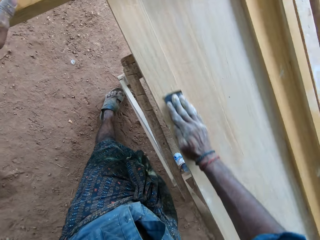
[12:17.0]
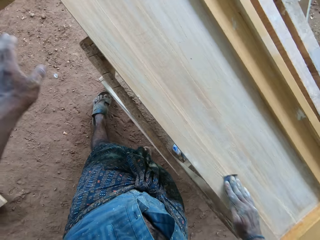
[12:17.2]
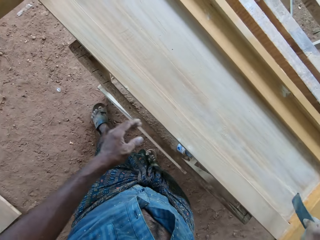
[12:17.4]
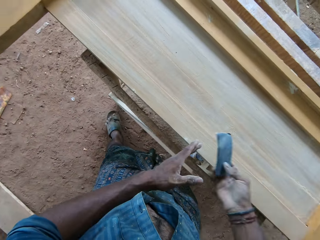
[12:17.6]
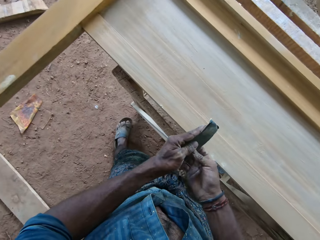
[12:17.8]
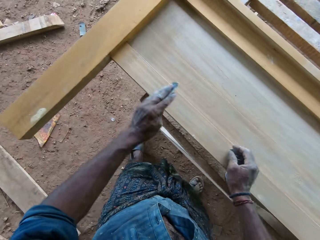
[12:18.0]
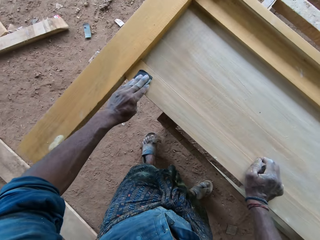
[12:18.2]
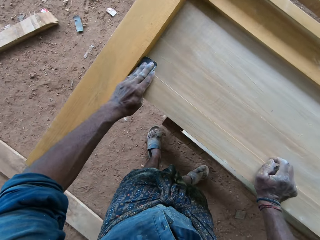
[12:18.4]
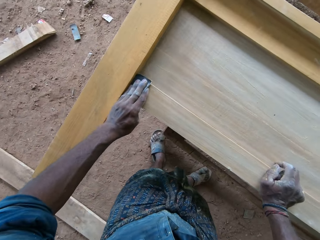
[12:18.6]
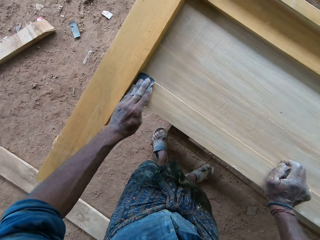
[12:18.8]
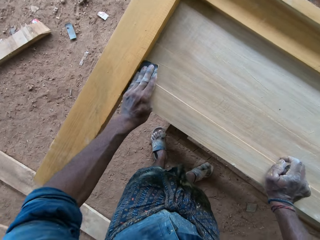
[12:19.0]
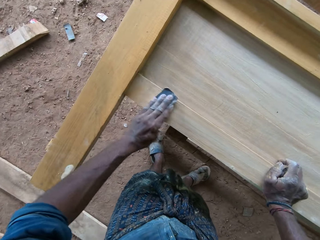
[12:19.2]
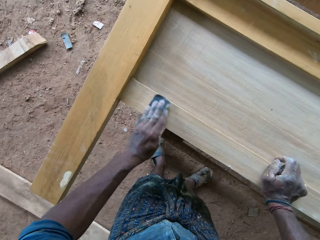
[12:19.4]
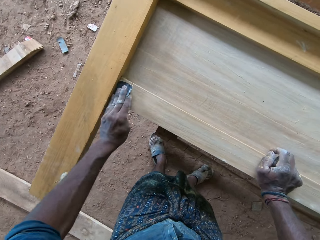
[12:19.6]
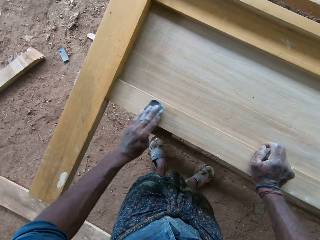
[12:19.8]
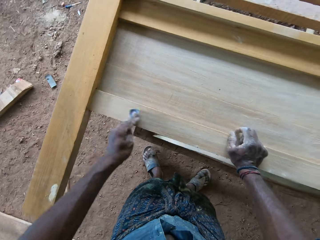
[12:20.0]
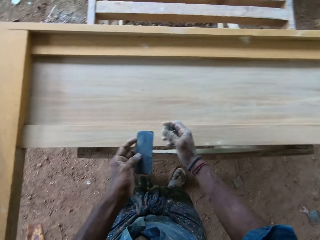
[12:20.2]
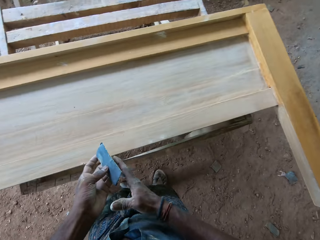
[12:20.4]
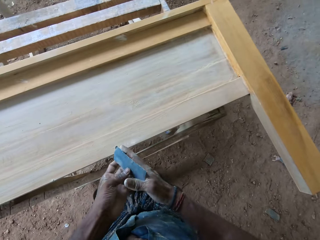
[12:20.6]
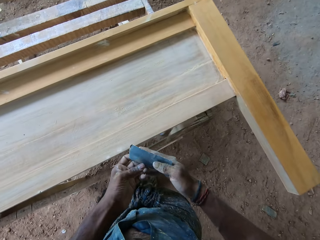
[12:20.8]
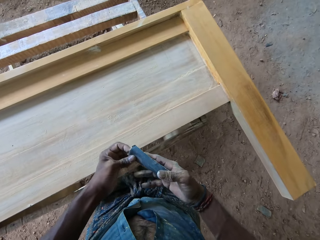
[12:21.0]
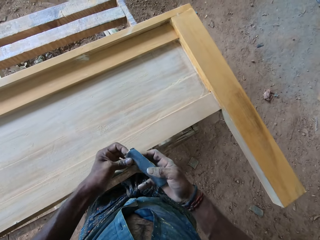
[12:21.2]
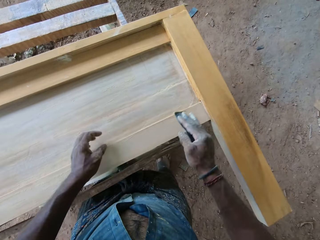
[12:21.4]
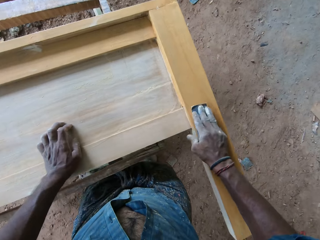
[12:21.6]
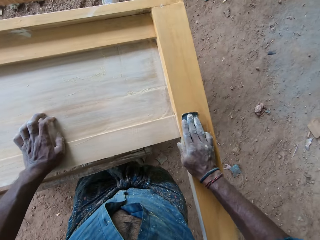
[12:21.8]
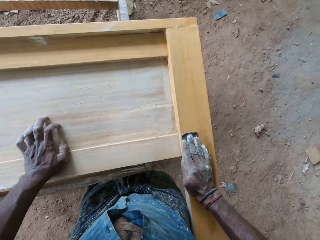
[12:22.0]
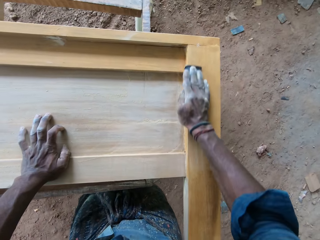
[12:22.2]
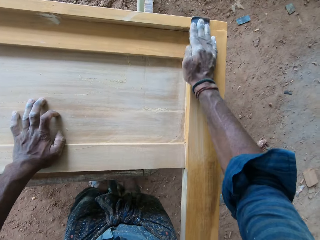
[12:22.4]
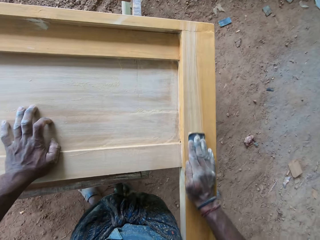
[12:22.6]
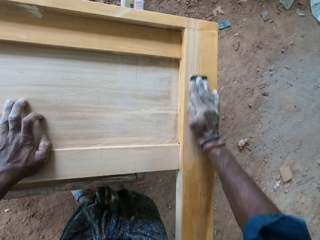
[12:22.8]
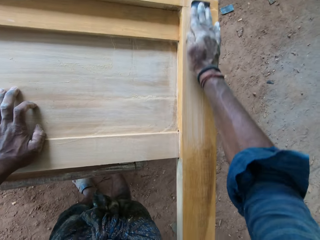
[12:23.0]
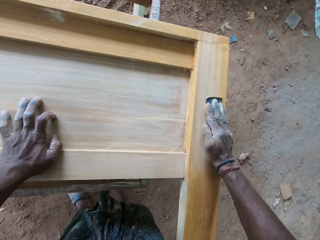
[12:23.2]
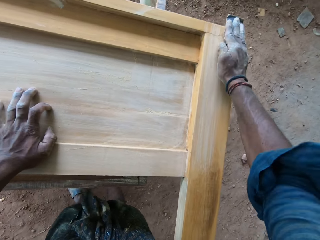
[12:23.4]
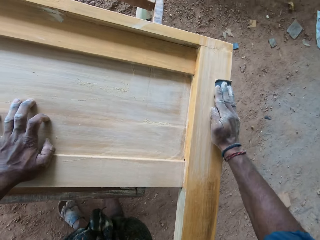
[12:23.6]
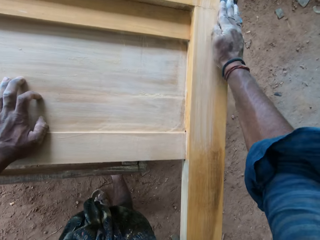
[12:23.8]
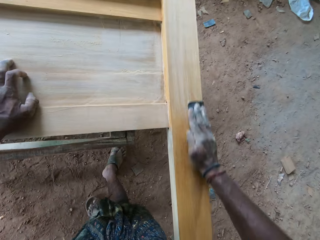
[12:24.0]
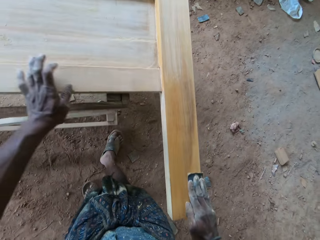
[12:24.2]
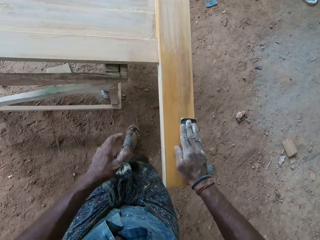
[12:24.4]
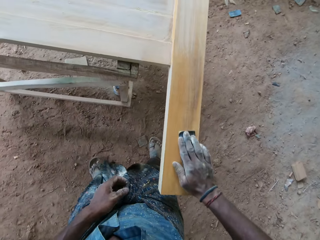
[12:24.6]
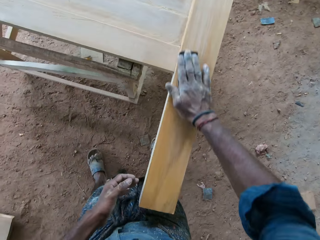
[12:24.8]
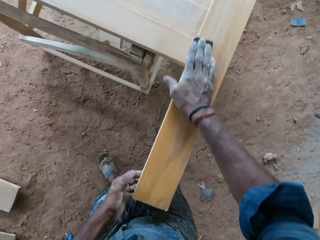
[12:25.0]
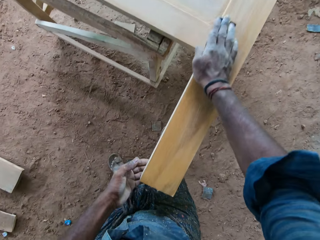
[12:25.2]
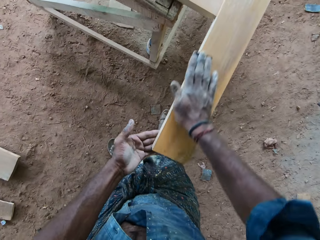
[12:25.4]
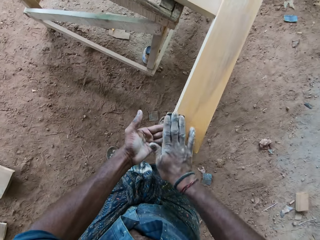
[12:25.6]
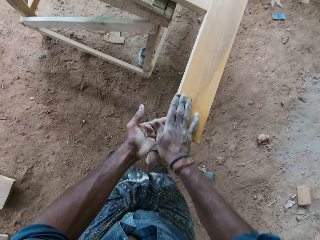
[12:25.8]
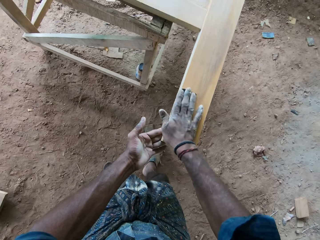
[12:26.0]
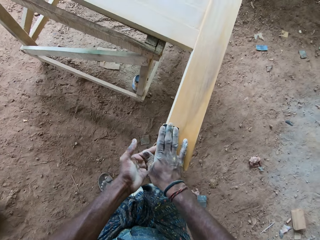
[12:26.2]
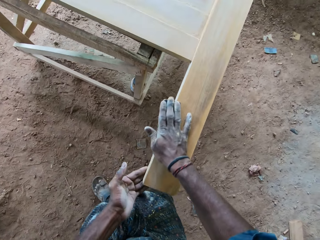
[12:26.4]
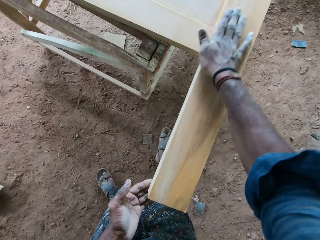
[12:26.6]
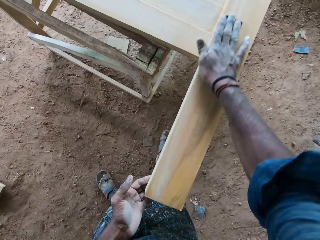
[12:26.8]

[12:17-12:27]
The camera wearer holds the sandpaper with his left hand. He scrubs the furniture with the sandpaper with his left hand. He holds the sandpaper with his right hand. He scrubs the furniture with the sandpaper with his right hand.

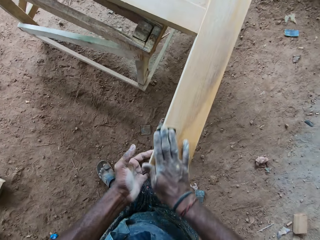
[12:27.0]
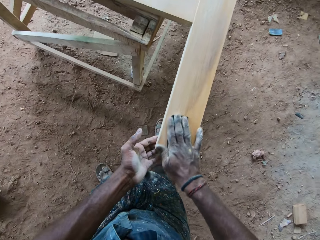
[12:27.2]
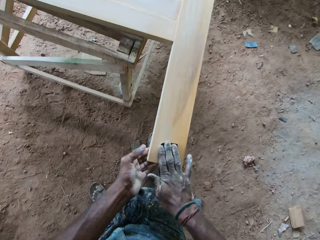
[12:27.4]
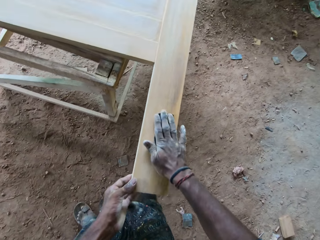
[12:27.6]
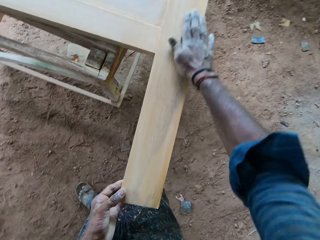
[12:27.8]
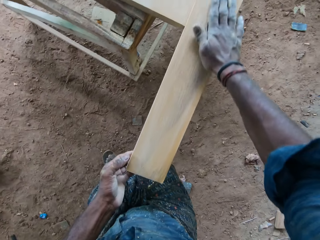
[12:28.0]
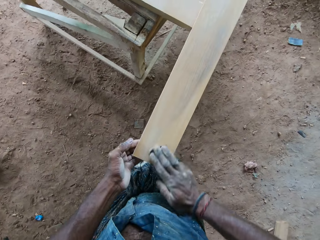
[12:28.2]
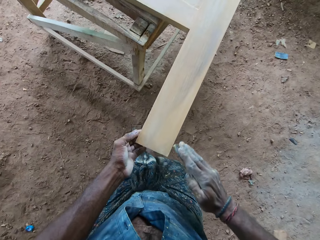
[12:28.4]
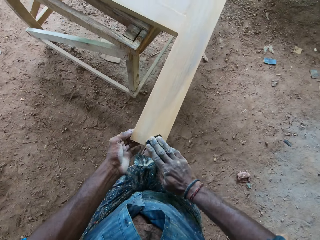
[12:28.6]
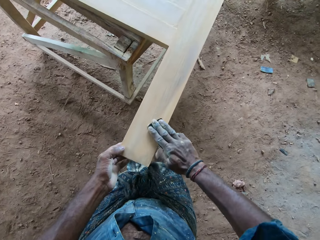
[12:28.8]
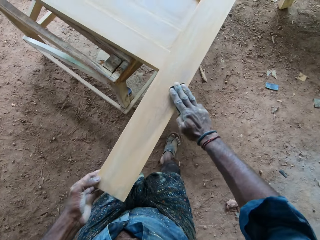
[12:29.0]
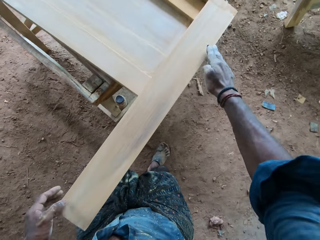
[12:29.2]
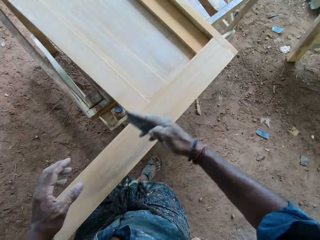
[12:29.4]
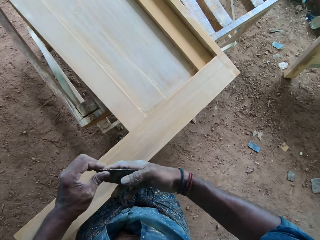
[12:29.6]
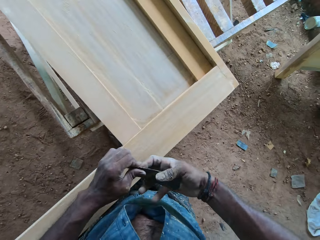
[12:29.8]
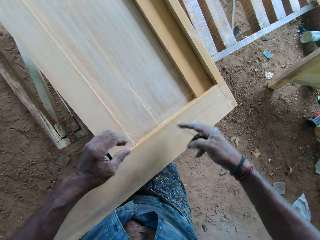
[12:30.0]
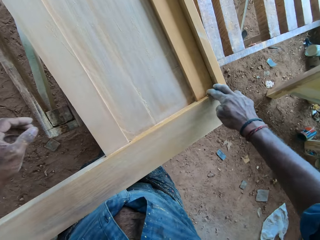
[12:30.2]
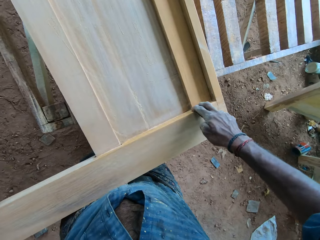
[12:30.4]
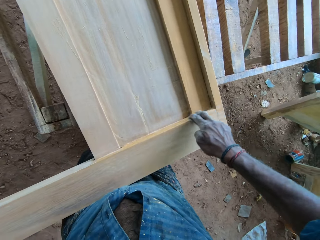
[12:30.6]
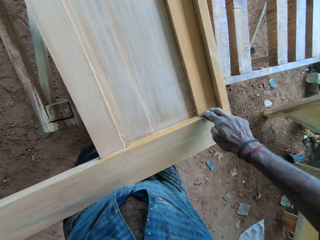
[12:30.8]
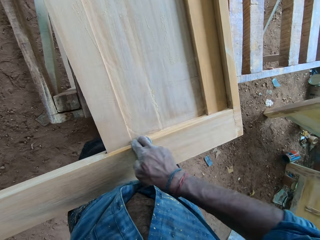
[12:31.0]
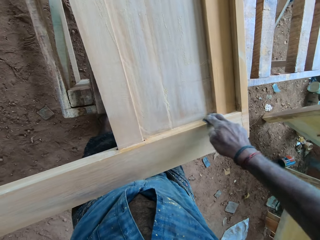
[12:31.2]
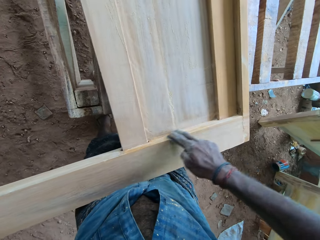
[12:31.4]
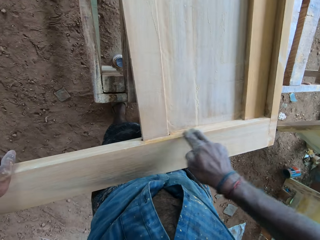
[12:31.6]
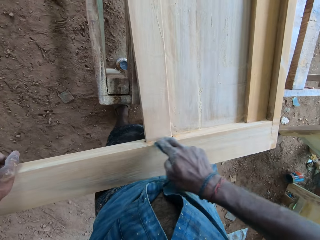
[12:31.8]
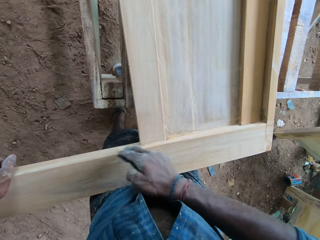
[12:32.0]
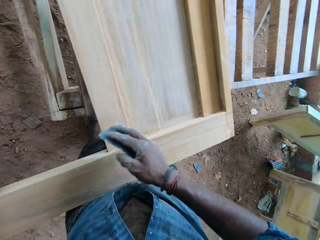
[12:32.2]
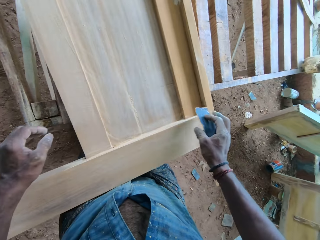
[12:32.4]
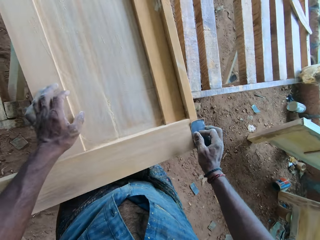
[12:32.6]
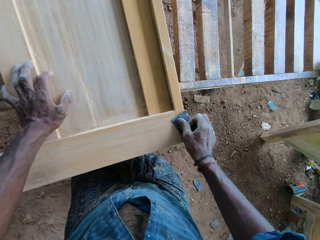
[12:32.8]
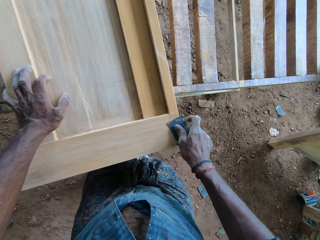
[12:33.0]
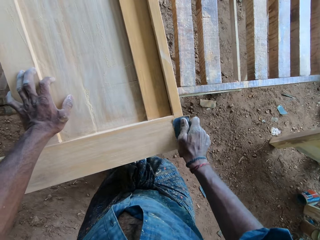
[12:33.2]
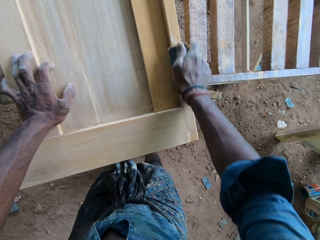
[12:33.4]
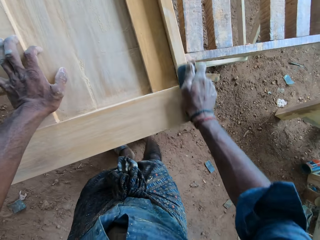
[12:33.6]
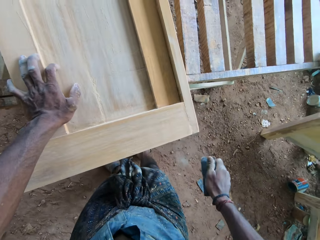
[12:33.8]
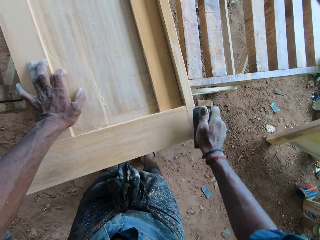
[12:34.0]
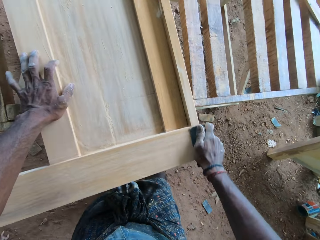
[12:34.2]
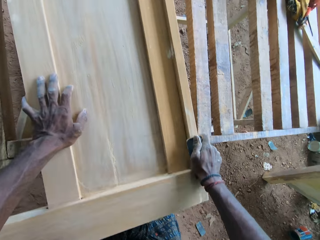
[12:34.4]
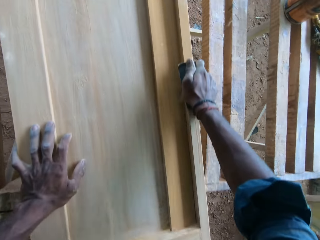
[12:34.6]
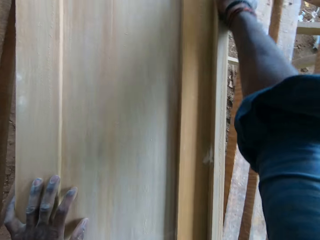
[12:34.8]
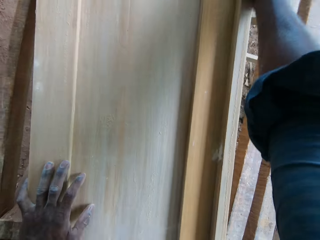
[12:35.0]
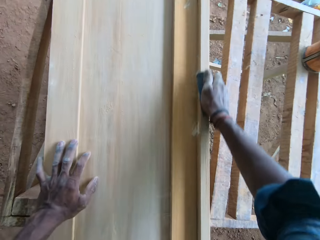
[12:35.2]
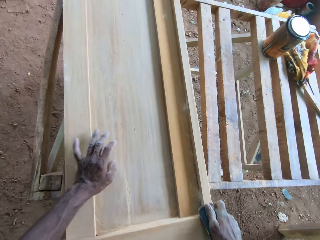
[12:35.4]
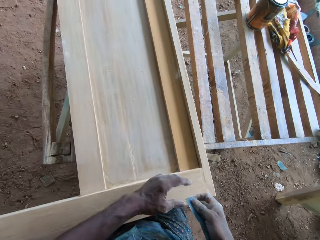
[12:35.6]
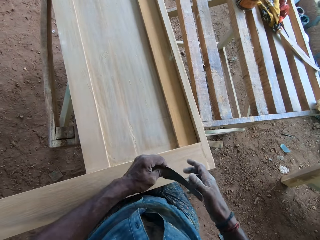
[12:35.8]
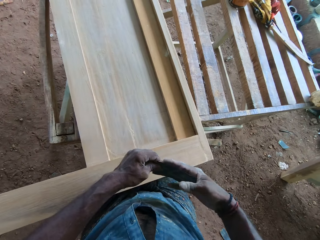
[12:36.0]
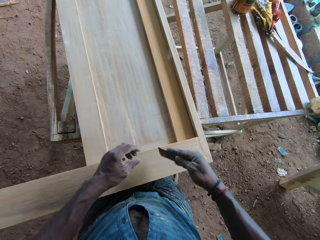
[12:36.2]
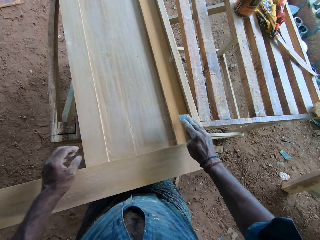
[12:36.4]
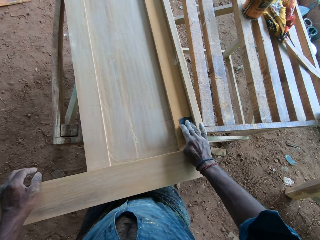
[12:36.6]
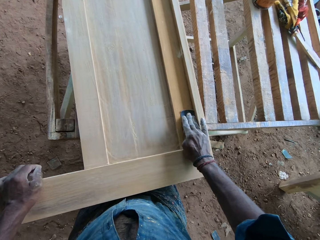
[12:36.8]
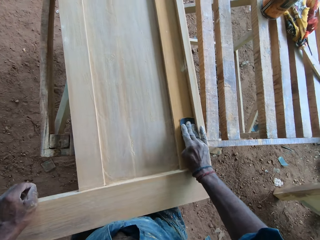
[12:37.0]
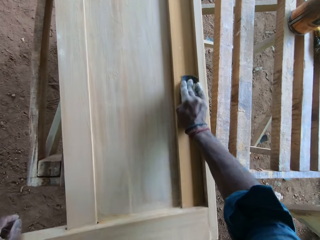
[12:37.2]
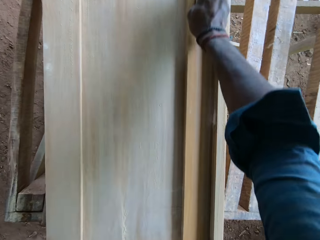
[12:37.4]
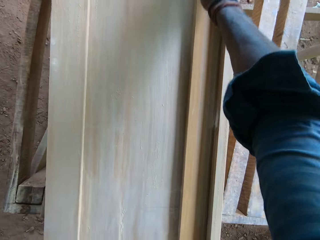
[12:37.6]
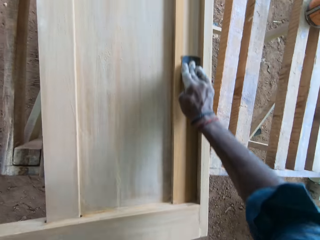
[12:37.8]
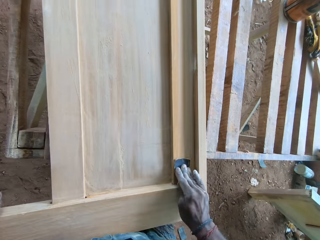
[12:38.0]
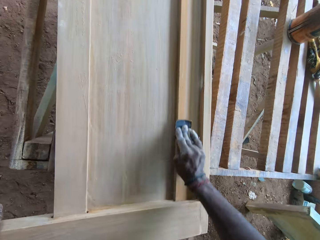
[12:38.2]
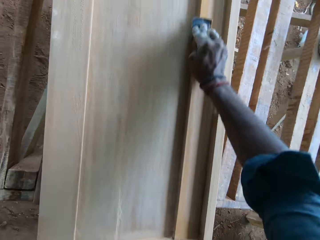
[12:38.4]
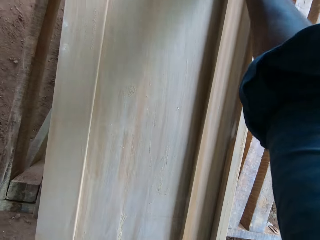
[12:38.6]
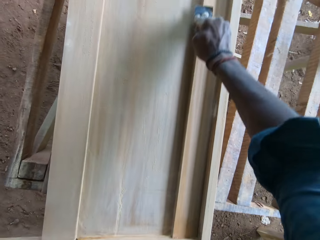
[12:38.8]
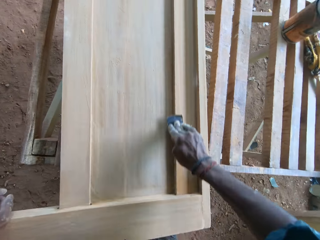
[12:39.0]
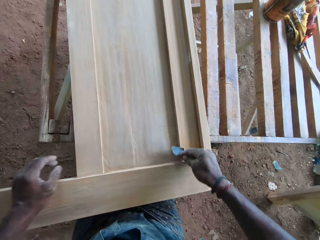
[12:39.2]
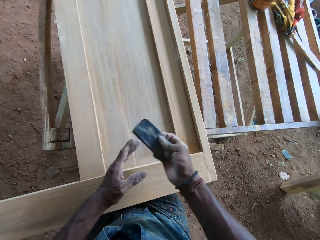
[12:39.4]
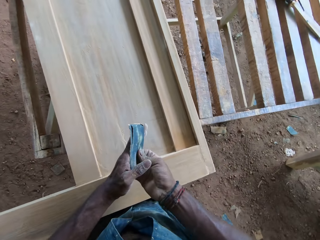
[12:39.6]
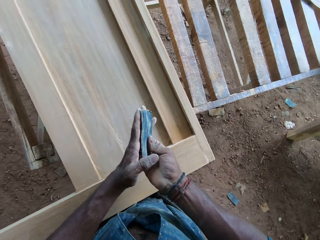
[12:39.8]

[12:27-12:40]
The camera wearer holds the sandpaper with both hands. They scrub the wood. They hold the sandpaper with both hands. They scrub the wood.
